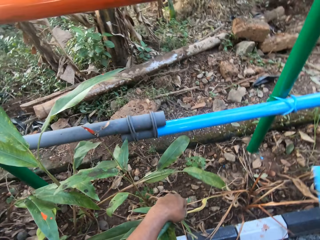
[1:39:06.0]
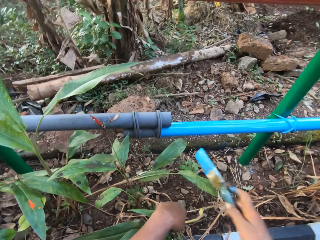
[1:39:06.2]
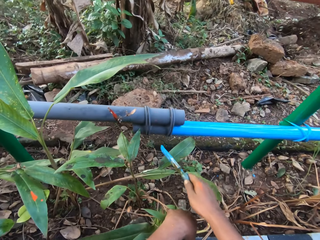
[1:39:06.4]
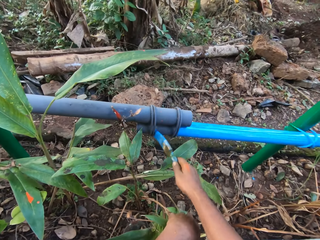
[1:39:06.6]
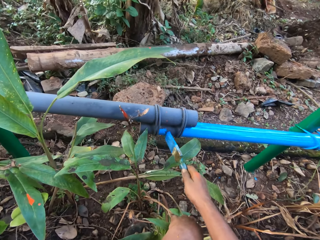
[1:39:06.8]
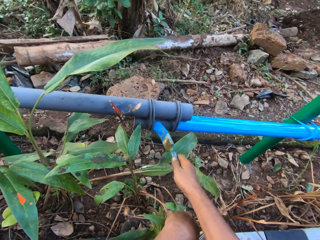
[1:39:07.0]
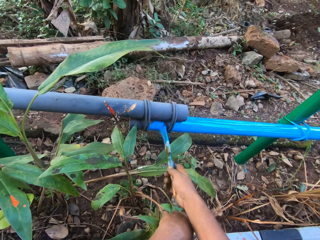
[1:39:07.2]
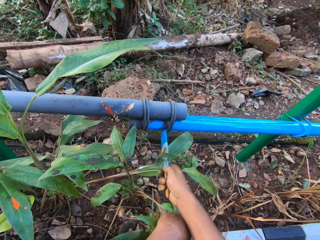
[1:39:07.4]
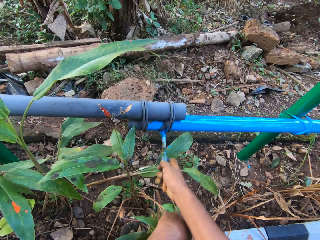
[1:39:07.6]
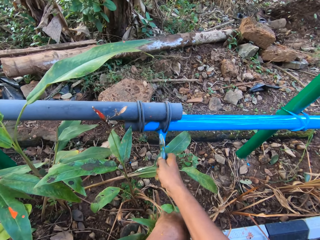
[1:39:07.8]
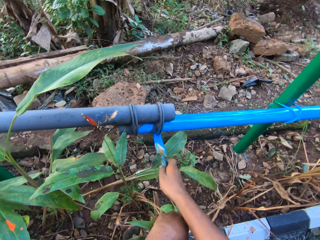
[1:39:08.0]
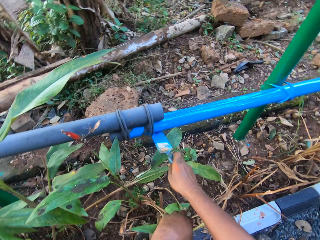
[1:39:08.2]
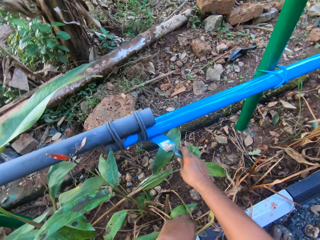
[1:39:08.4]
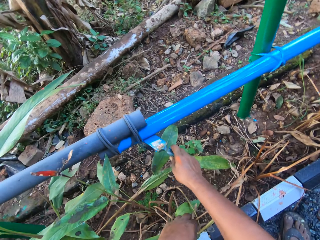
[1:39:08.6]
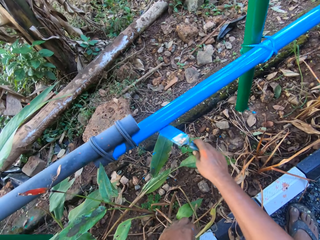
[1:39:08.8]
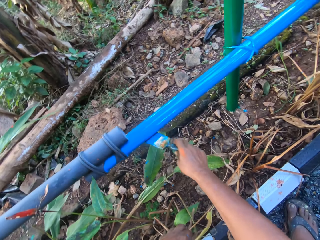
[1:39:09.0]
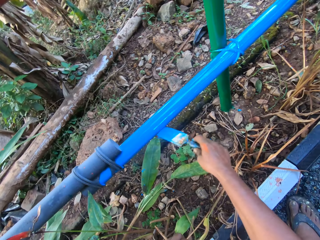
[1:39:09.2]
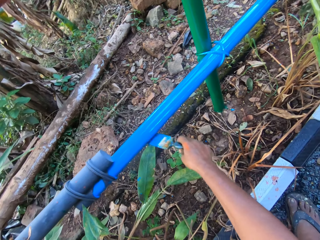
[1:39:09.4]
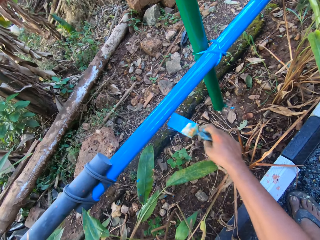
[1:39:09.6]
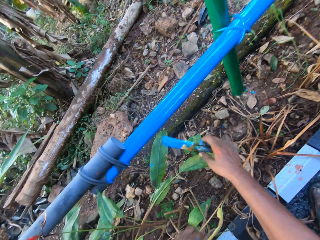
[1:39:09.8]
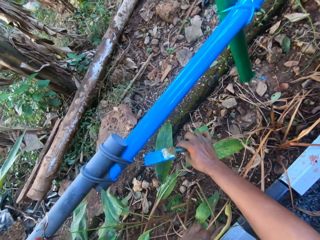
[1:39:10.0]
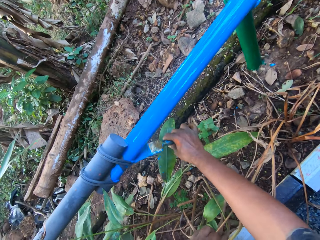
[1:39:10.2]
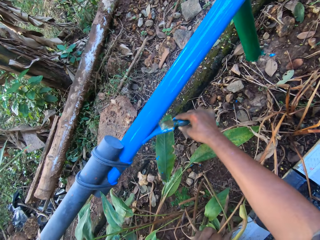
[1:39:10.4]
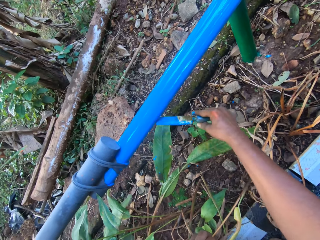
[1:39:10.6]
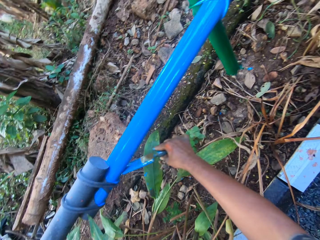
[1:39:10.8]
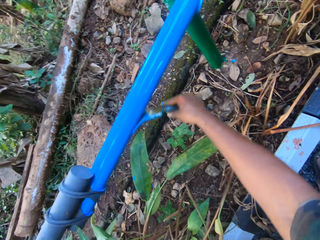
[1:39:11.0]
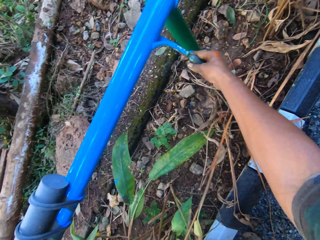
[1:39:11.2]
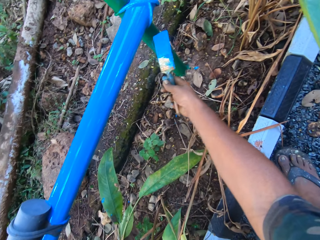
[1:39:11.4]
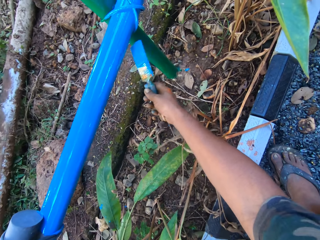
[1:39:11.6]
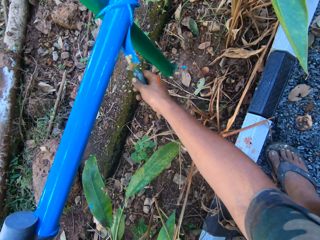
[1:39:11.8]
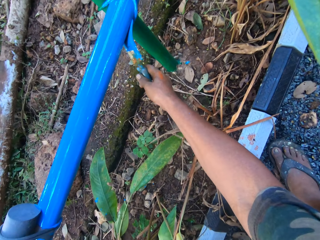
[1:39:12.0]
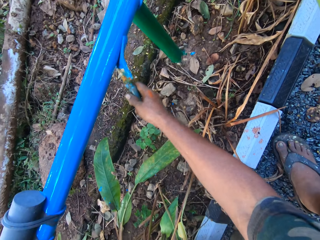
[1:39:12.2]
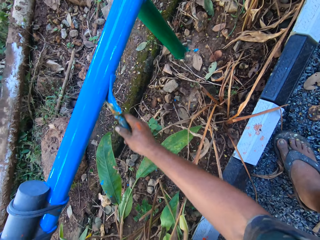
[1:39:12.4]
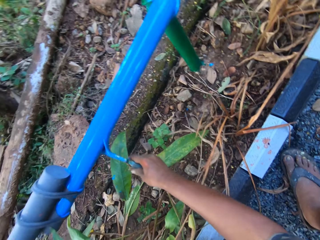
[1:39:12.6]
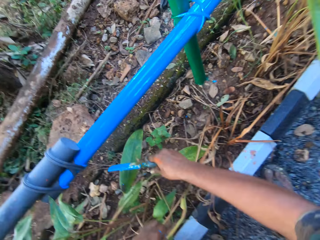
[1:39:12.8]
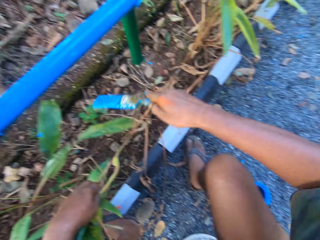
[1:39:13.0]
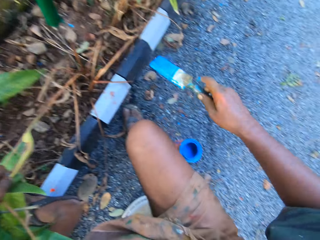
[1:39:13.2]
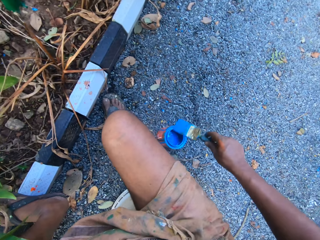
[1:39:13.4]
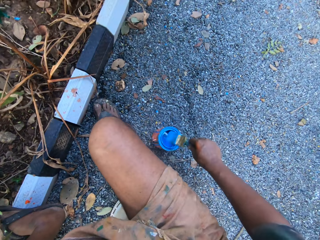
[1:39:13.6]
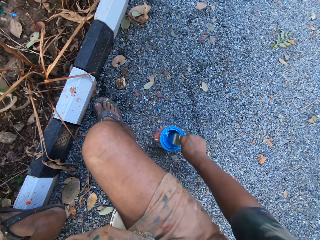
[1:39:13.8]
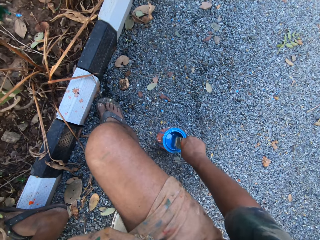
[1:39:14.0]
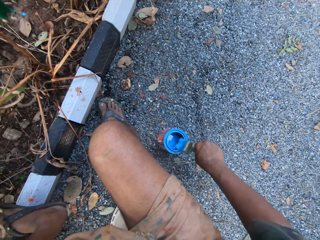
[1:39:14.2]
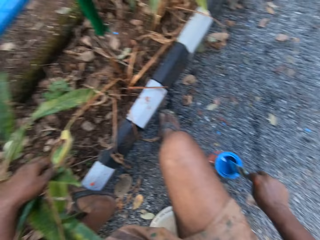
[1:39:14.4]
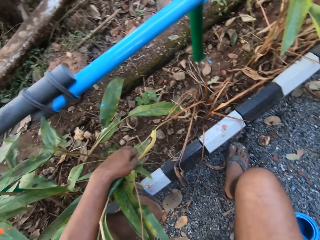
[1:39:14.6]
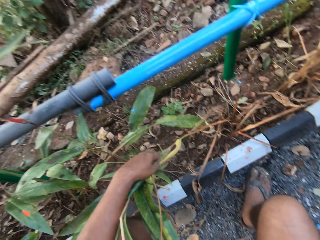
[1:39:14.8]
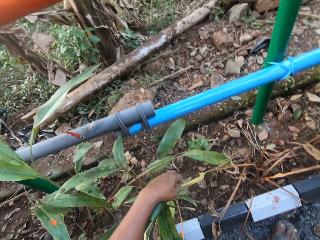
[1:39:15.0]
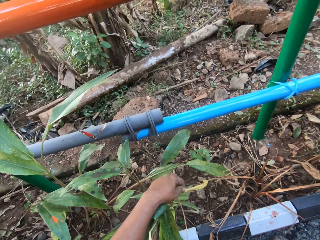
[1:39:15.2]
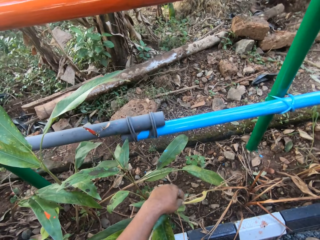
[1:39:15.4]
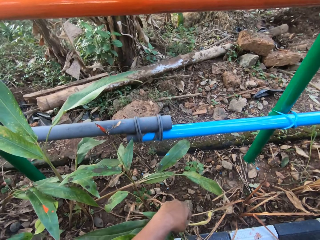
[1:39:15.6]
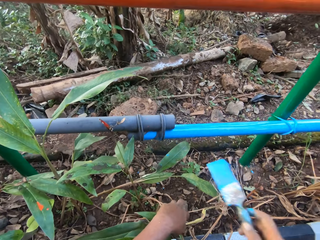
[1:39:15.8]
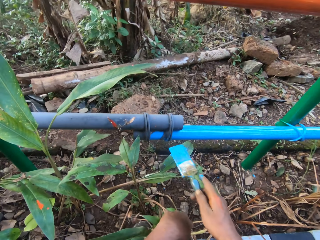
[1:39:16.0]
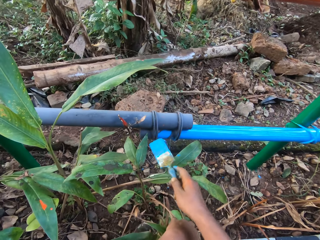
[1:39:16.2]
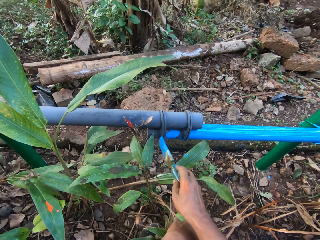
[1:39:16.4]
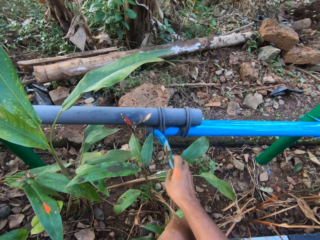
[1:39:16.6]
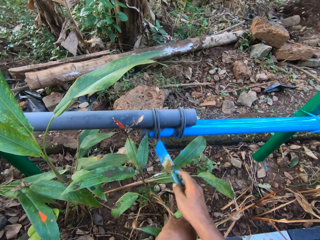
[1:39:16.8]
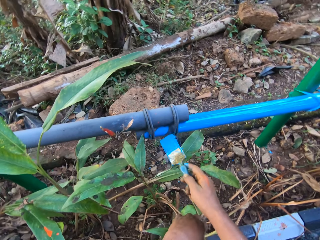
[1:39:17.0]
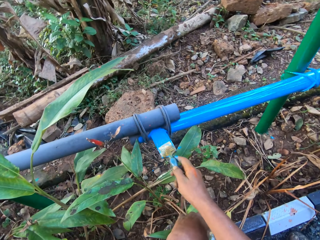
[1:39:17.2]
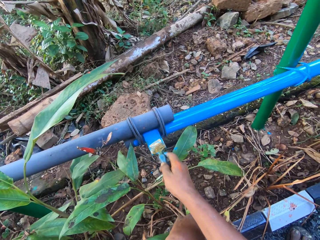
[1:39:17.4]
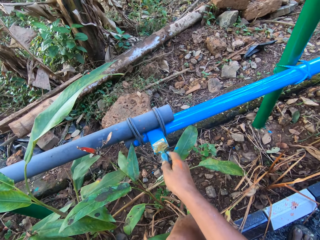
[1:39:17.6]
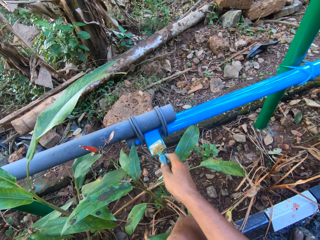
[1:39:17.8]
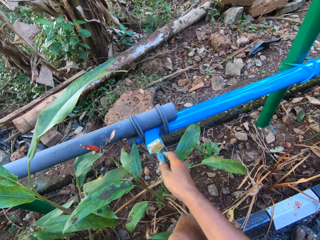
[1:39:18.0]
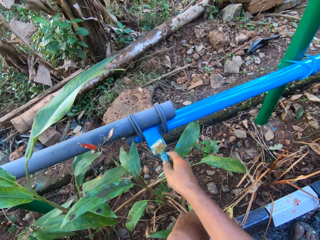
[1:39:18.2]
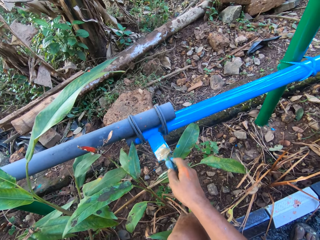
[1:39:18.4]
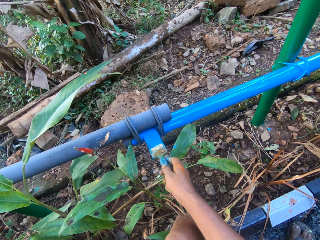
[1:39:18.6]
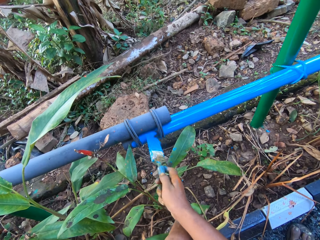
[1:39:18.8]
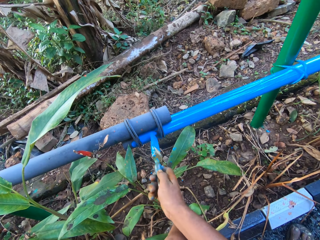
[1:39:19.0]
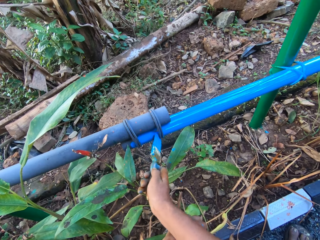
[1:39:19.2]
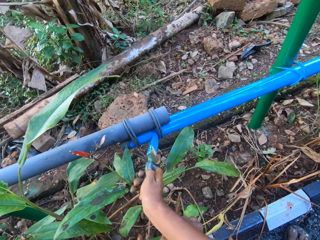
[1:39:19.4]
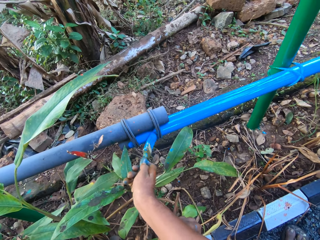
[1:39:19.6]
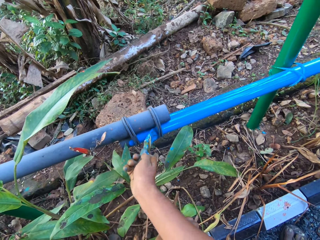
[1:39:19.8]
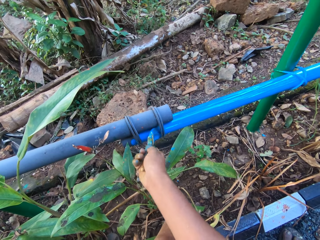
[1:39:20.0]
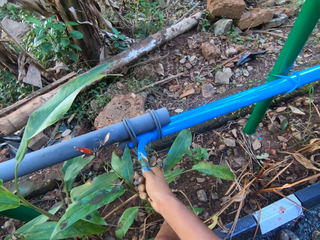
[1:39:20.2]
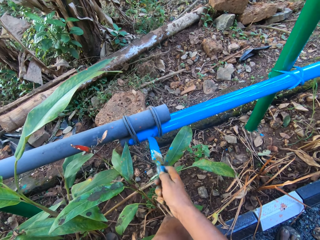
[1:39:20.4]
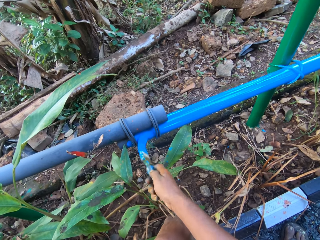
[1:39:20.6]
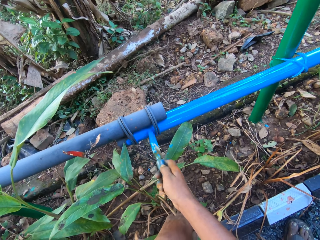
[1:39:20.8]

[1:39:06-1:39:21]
The camera wearer paints the metal rod. They dip the painting brush in the paints. They paint the metal rod with the brush.

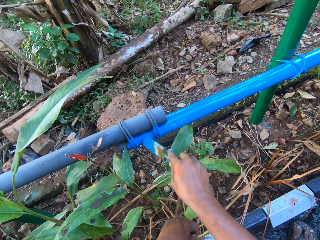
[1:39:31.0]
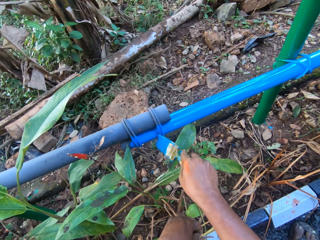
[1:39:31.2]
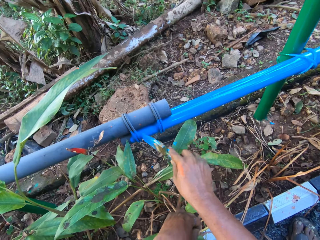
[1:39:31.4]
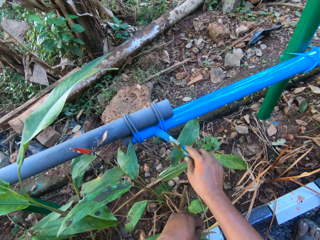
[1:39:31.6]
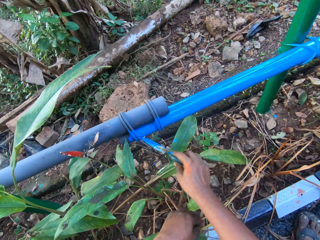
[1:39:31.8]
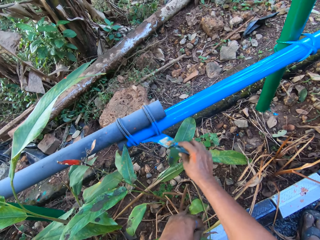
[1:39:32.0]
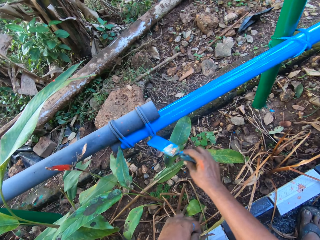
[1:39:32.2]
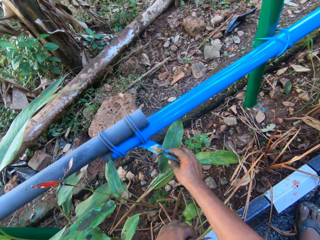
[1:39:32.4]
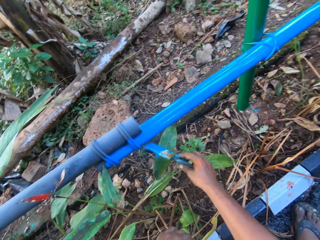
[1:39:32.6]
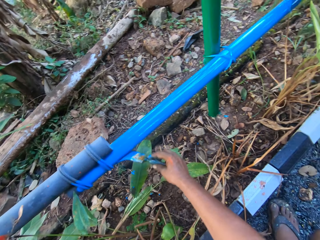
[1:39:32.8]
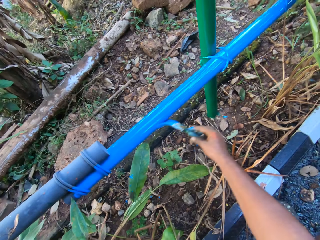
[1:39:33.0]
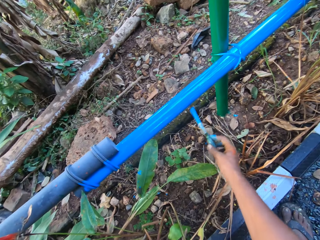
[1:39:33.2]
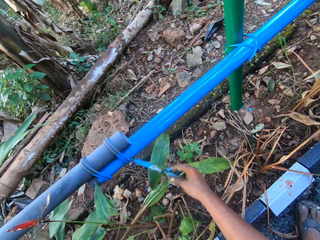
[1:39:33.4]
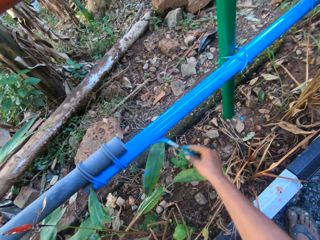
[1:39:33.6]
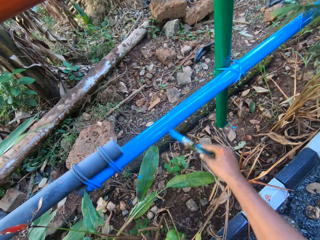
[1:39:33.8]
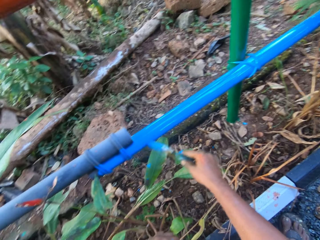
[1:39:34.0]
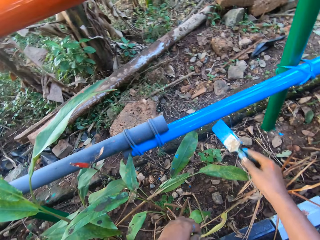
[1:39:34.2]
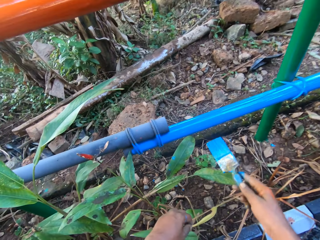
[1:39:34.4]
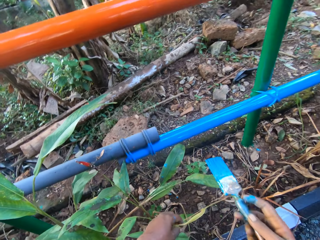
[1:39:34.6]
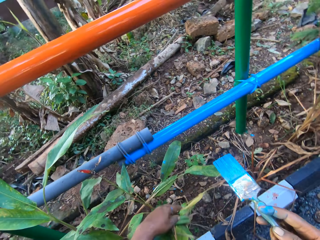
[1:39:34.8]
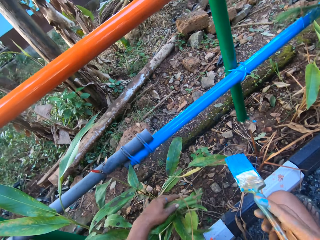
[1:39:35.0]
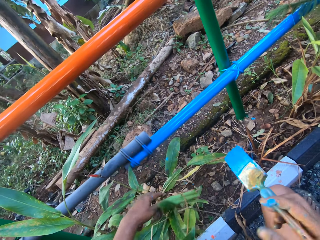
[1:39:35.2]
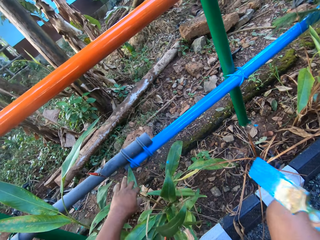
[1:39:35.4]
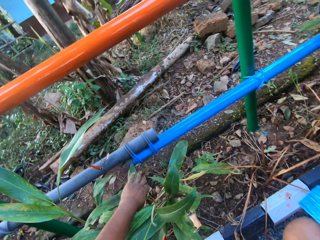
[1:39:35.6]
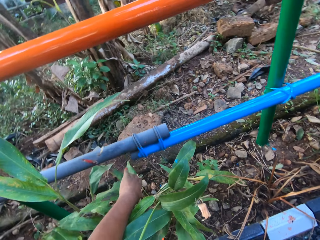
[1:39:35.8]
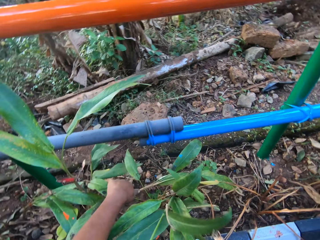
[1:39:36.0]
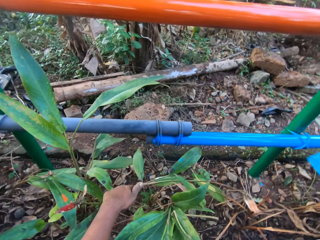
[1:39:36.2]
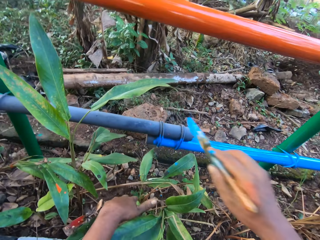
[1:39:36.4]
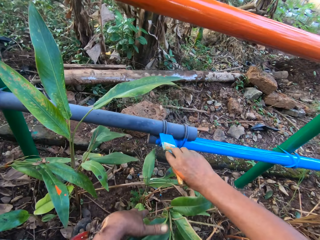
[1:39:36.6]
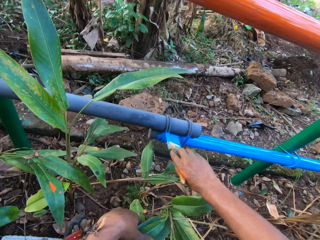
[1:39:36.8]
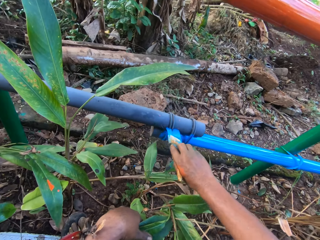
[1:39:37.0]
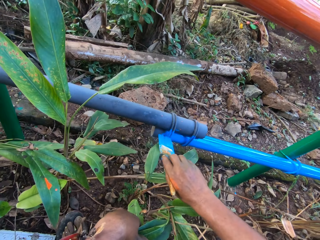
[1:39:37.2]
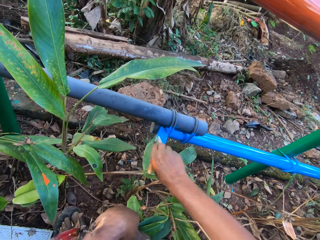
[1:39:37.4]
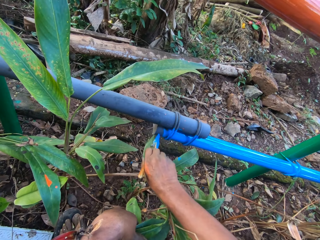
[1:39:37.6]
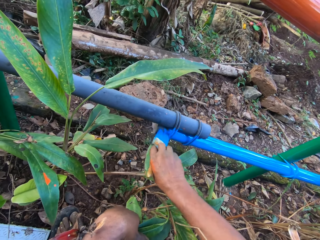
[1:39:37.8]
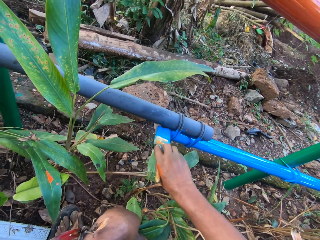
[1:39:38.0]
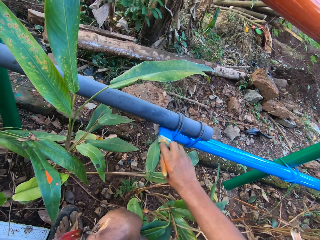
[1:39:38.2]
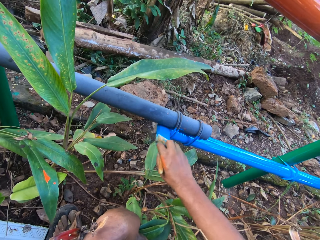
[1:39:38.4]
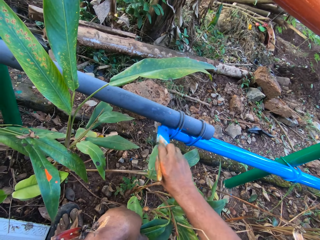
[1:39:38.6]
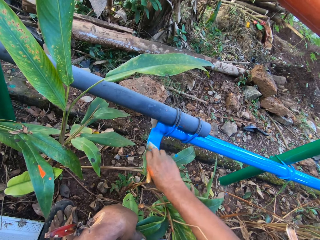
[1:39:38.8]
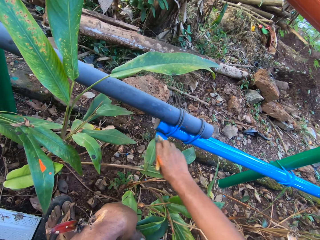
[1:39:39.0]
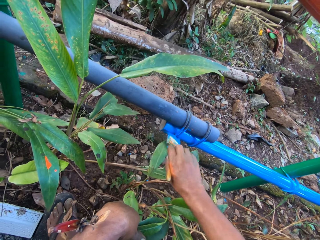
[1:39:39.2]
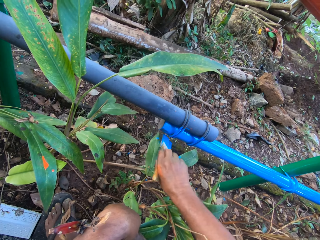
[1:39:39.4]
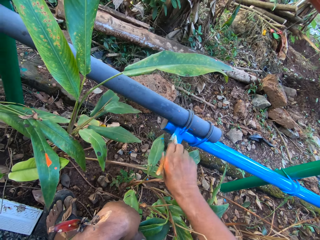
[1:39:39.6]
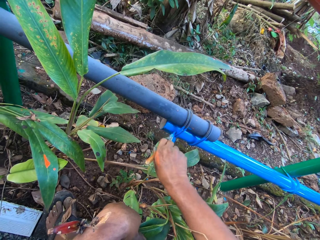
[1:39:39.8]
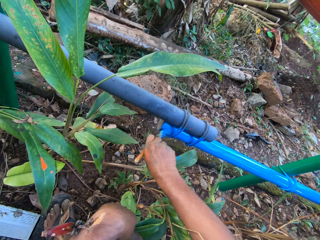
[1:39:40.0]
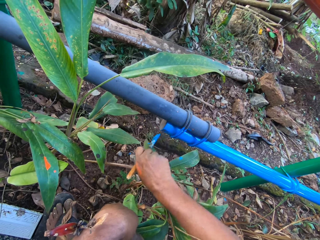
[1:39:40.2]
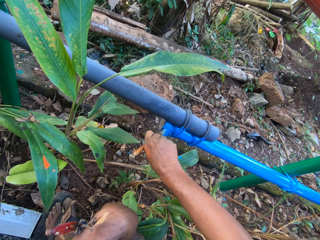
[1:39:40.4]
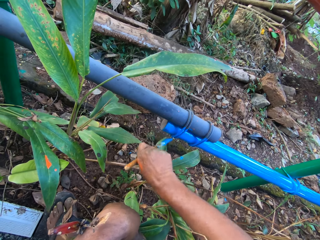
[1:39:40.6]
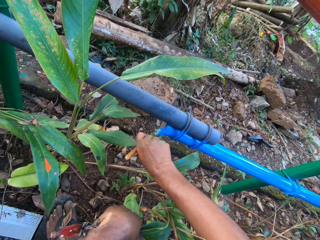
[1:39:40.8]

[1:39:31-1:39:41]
The camera wearer moves plants. They paint the metal rod.
